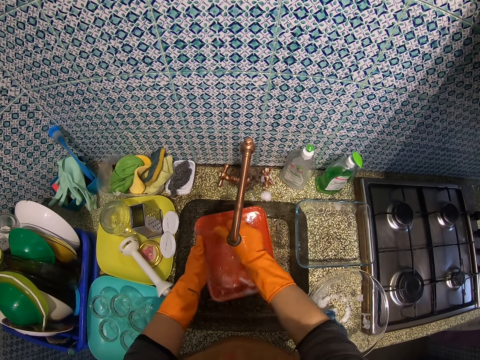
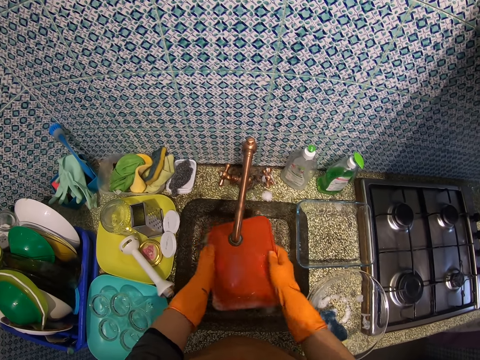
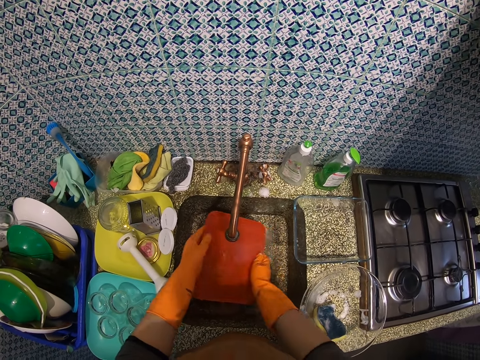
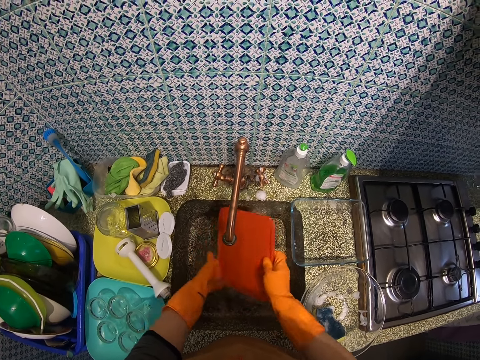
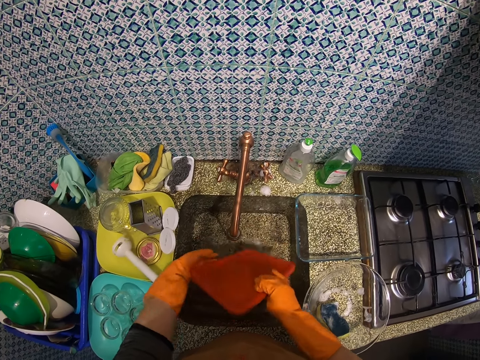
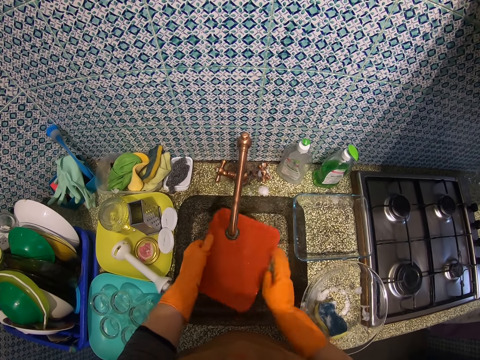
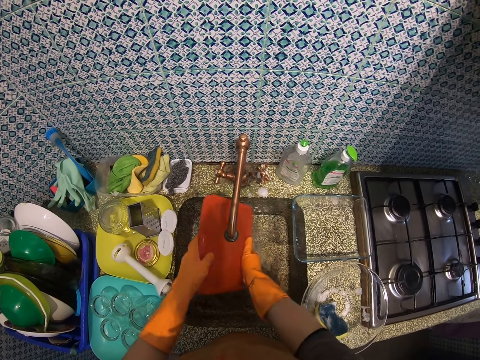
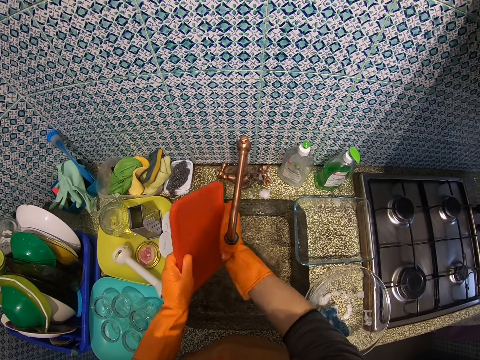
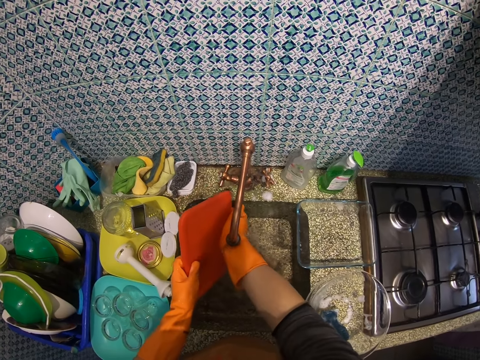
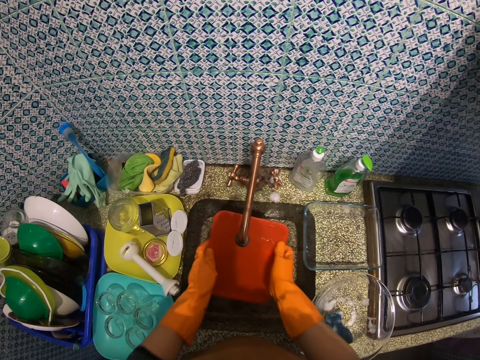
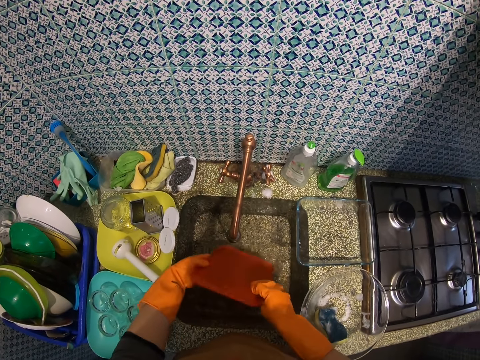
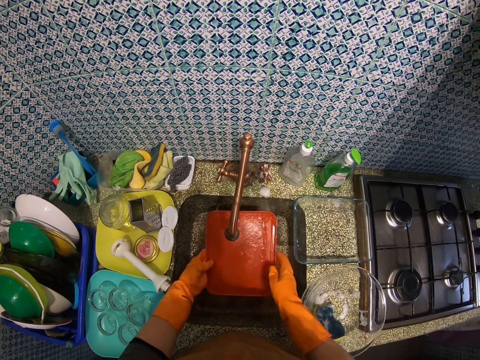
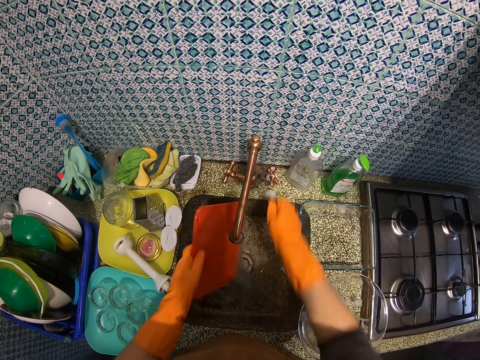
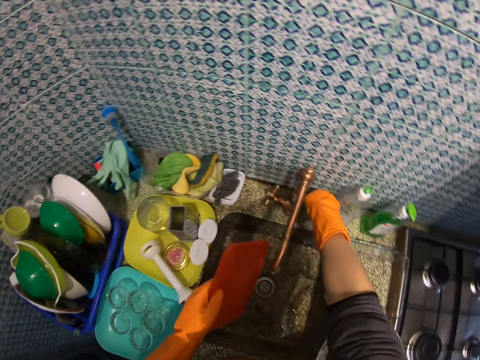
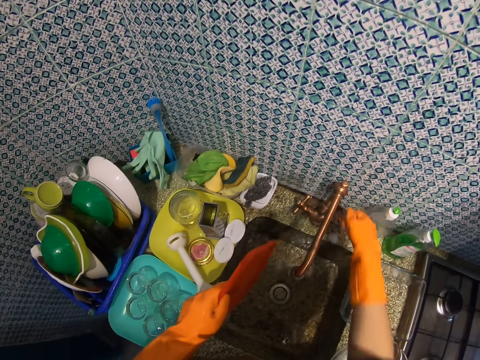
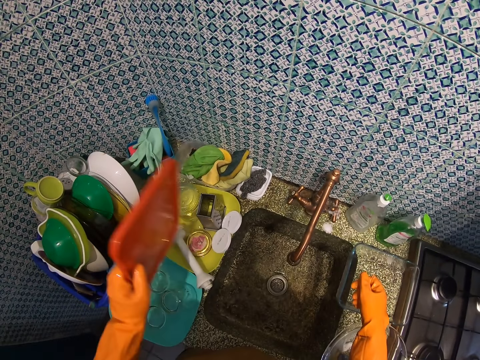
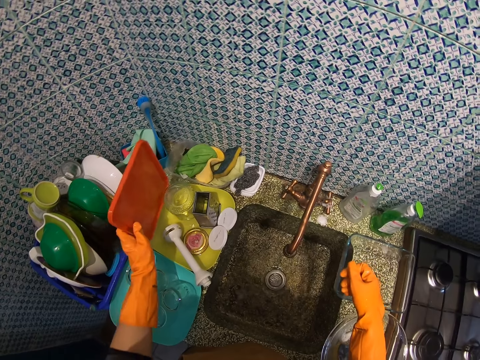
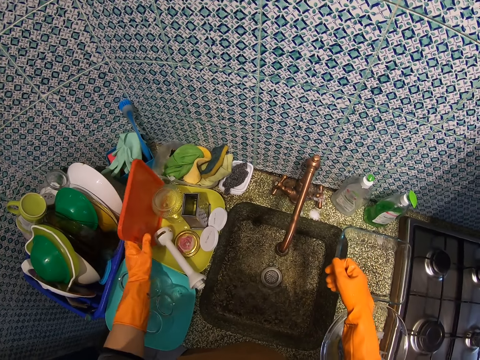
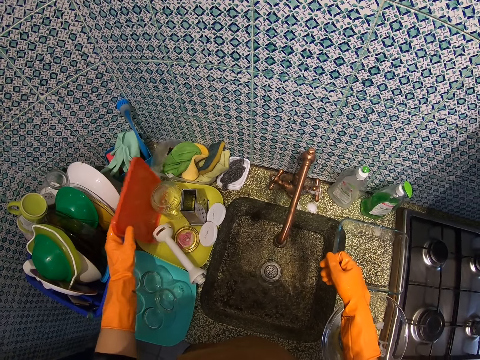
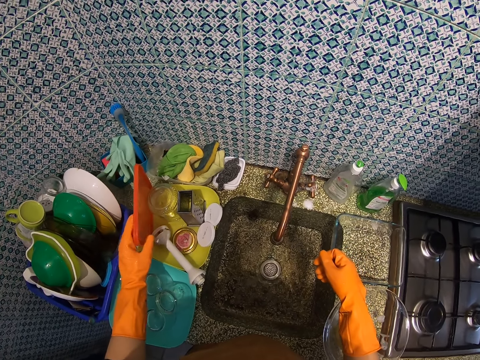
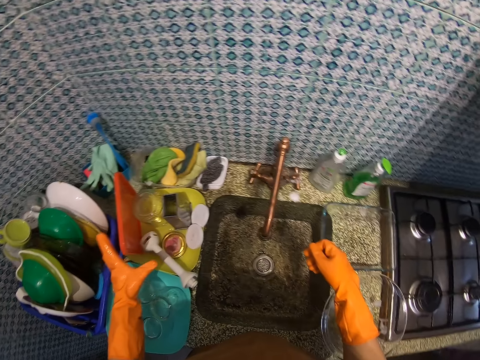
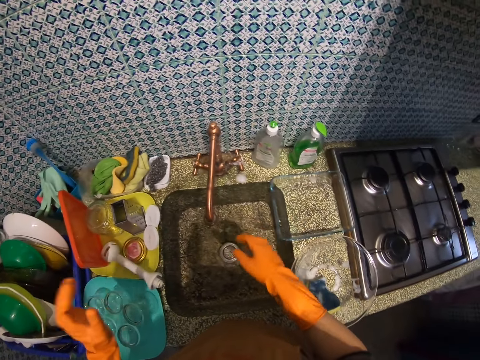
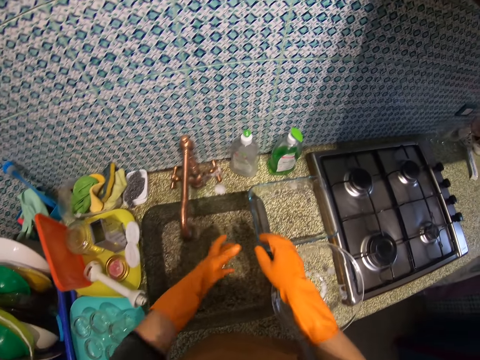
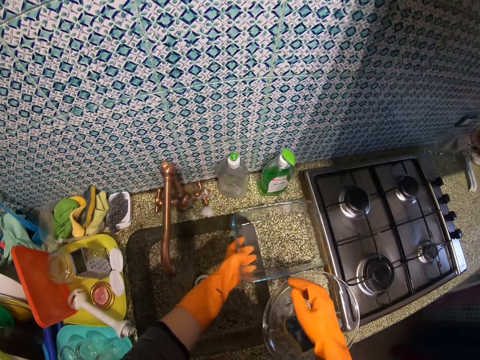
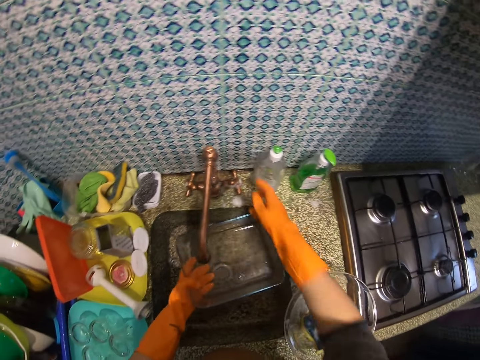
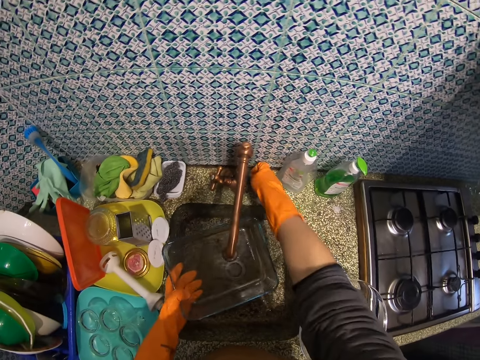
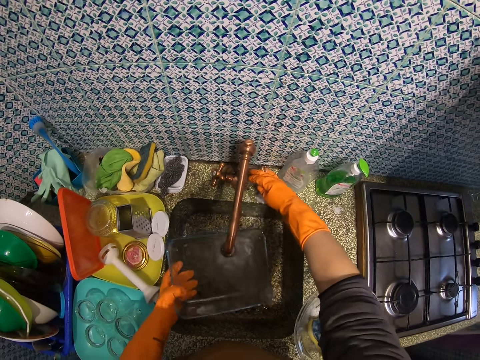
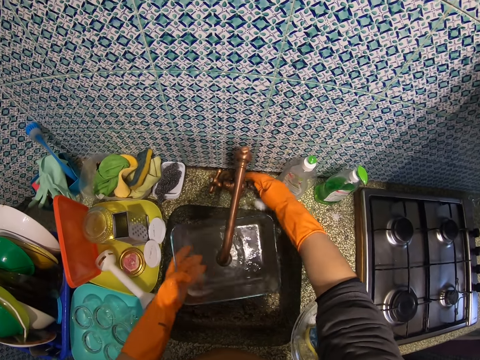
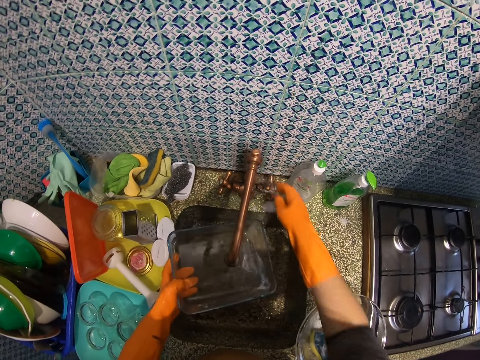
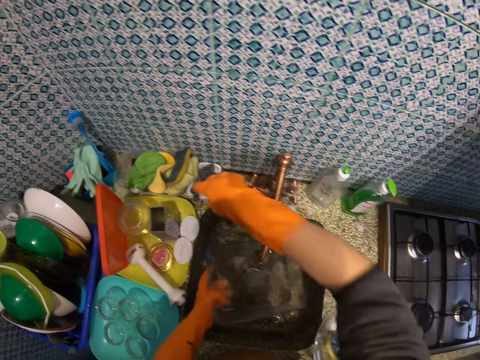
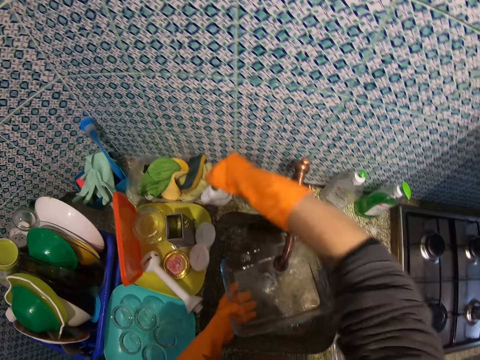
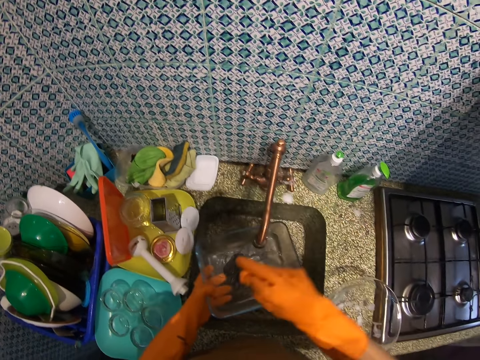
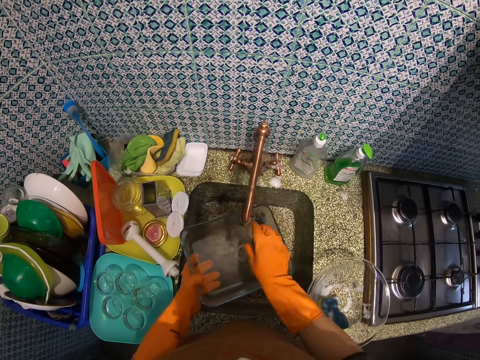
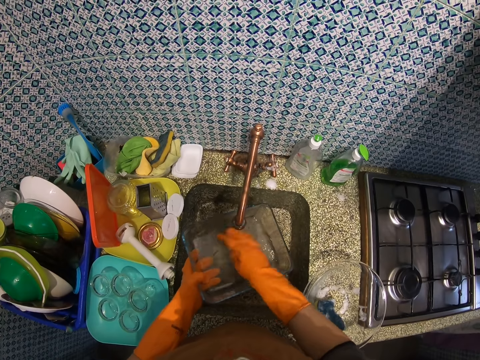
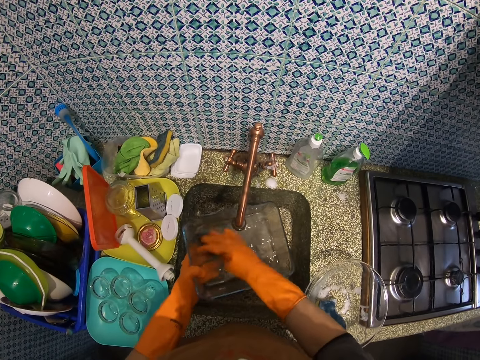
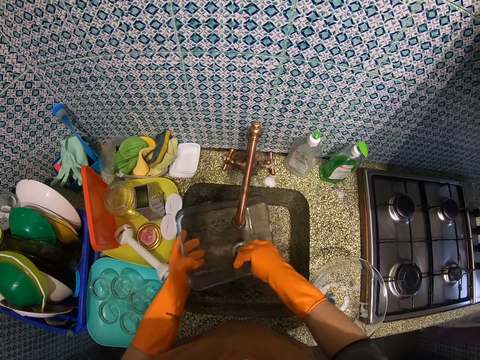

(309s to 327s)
The camera wearer turns off the tap. They place the plastic cover on a tray. They place the tray on something. They pick up a glass bowl on the kitchen table. They turn on the tap. They close the tap, adjust the tap and rinse the glass bowl with water. They pick up another sponge or dish wash scrubber on the kitchen table. They clean the glass bowl with the dish wash scrubber.

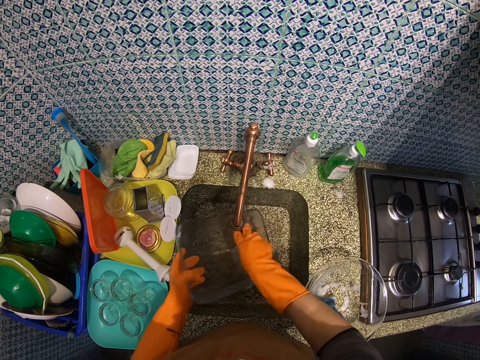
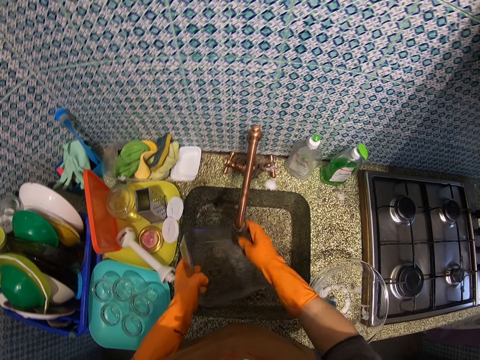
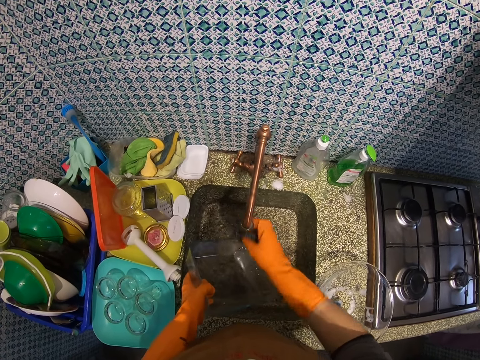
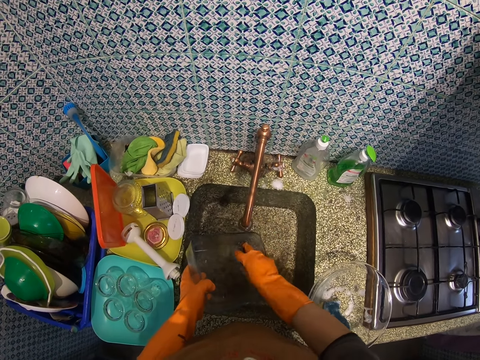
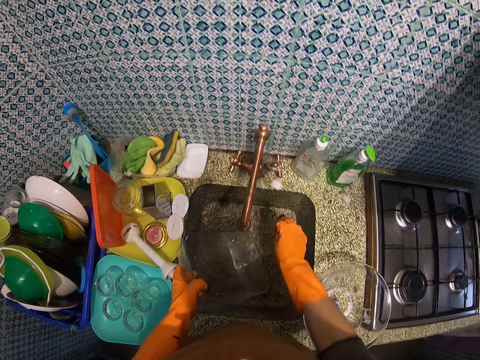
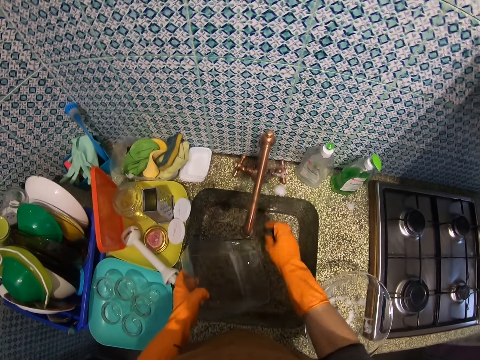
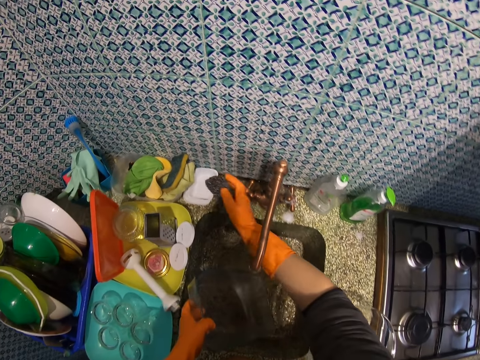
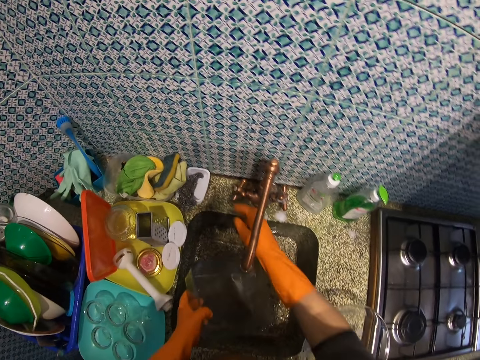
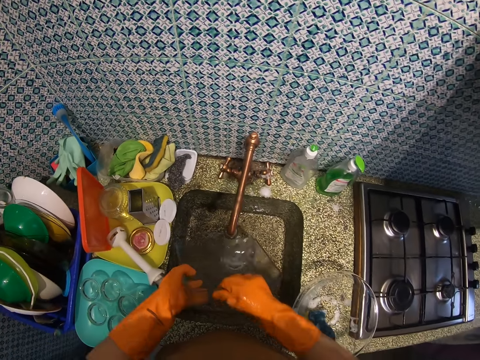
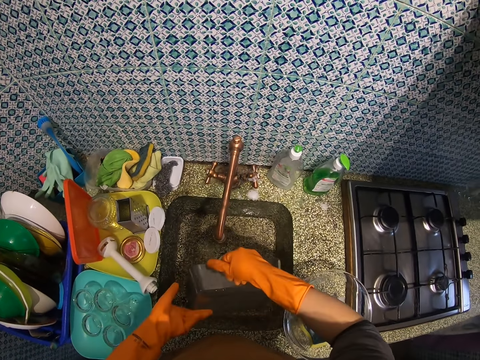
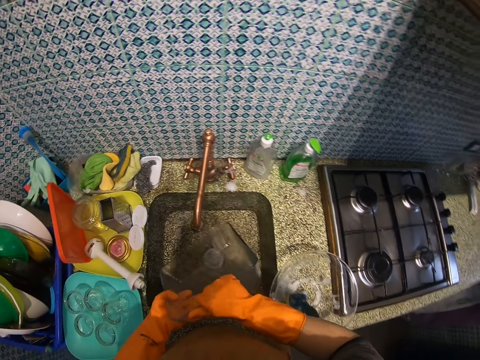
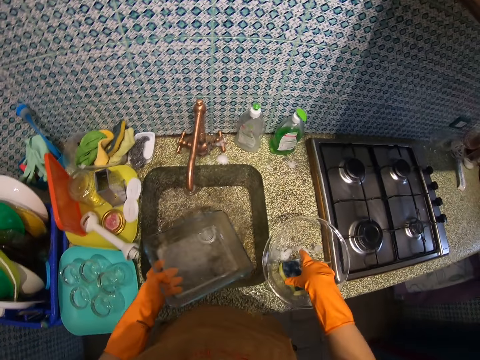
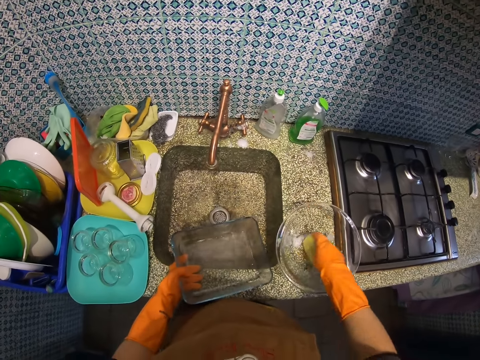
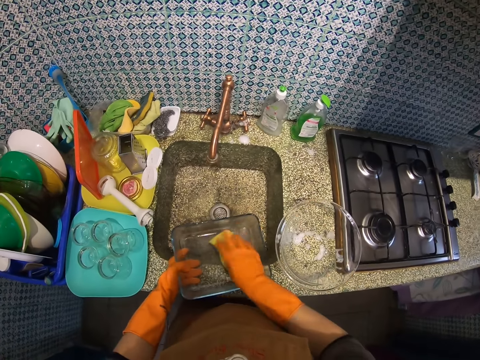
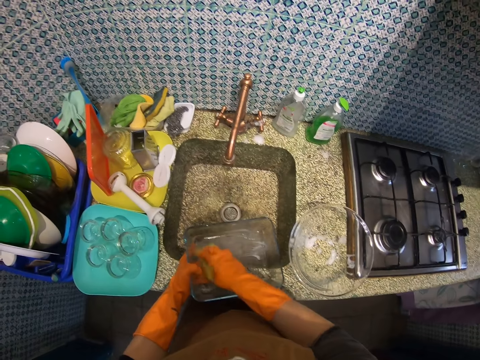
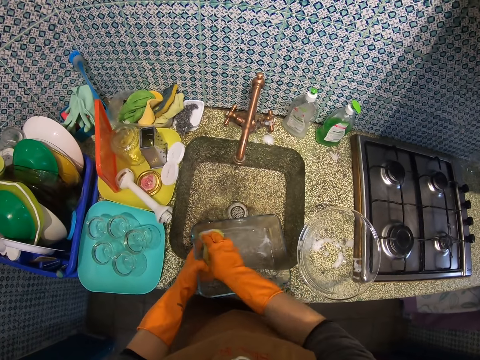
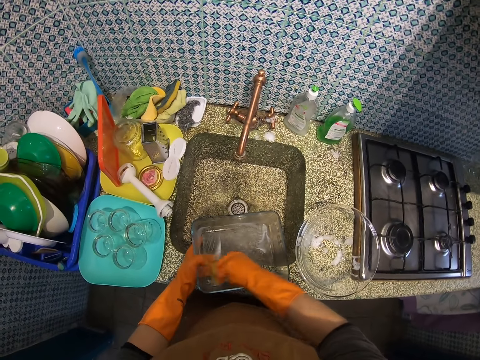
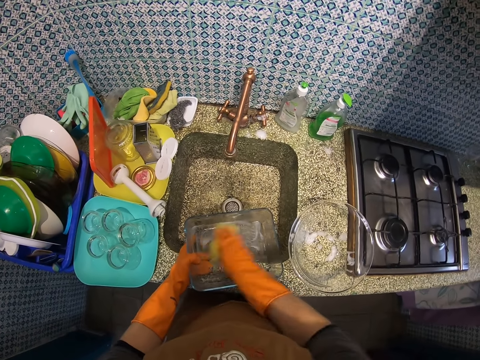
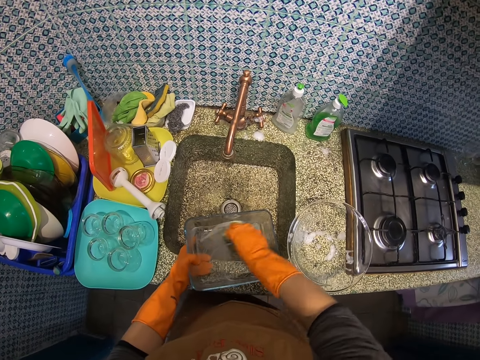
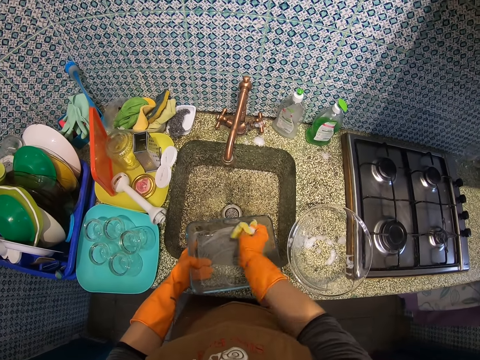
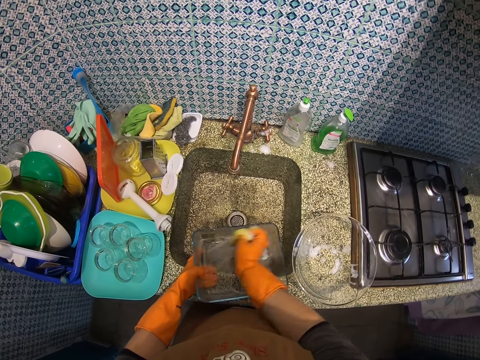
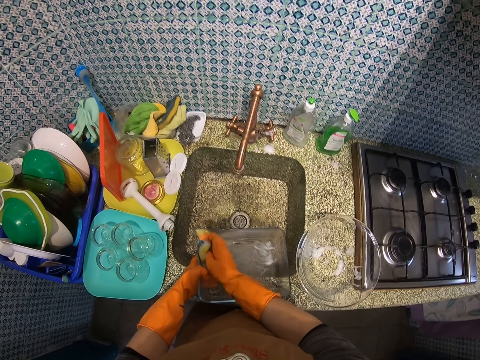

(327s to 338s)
The camera wearer washes the glass bowl with the sponge or dish wash scrubber. They rinse the dish wash scrubber. They drain water from the sponge. They drop the sponge in a white bowl. They pour away the water in the glass bowl. They pick up another sponge in the glass bowl. They wash the glass bowl with the sponge.
